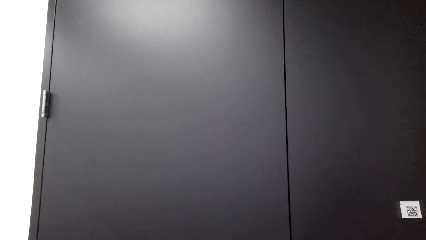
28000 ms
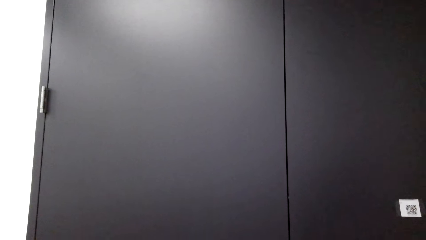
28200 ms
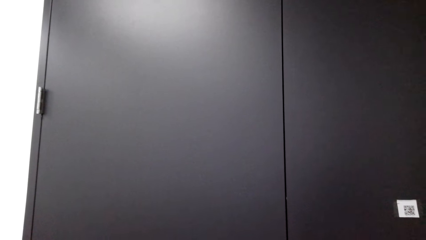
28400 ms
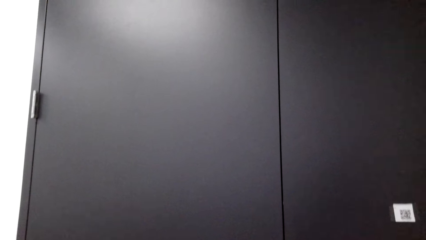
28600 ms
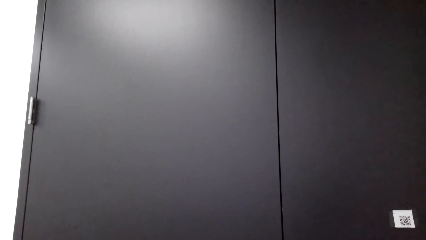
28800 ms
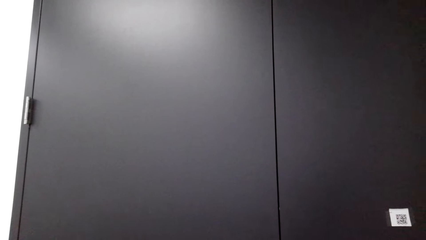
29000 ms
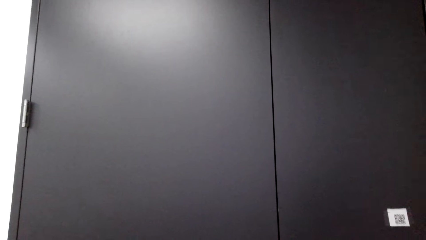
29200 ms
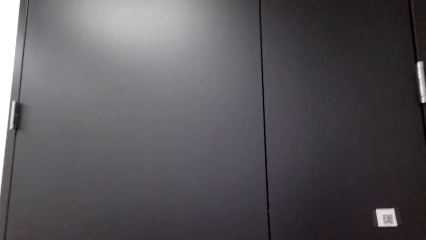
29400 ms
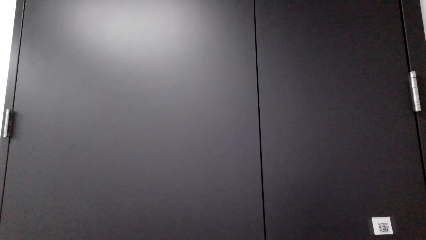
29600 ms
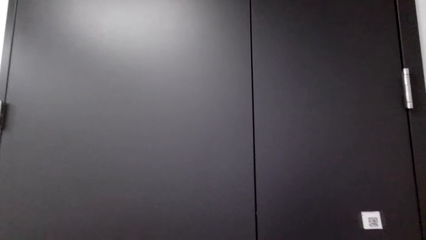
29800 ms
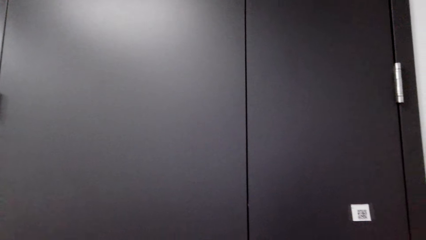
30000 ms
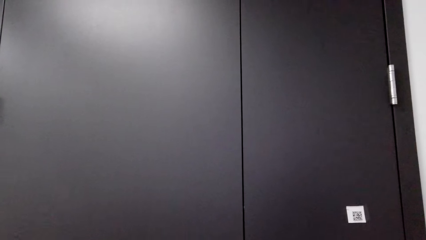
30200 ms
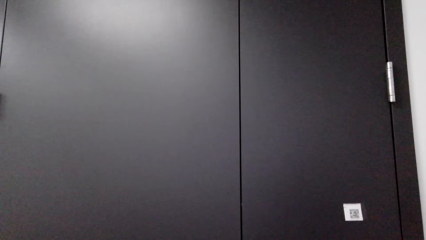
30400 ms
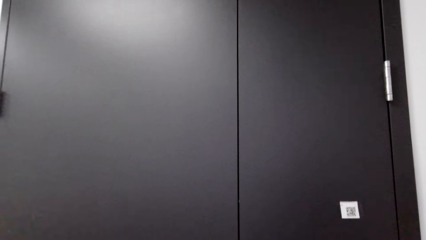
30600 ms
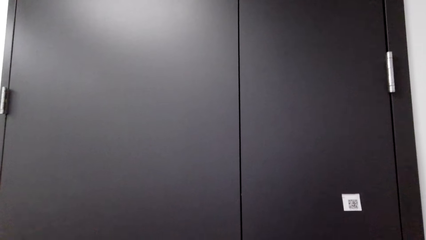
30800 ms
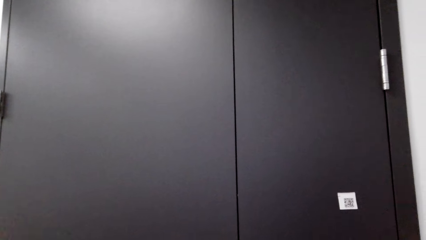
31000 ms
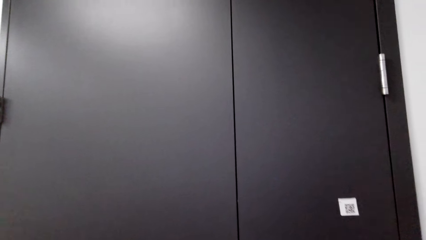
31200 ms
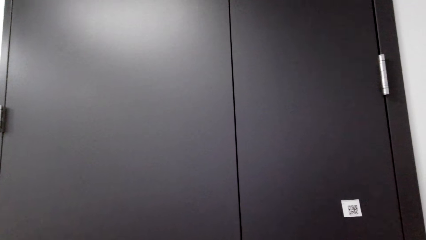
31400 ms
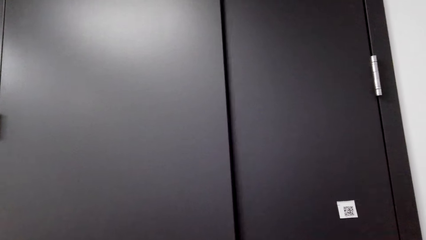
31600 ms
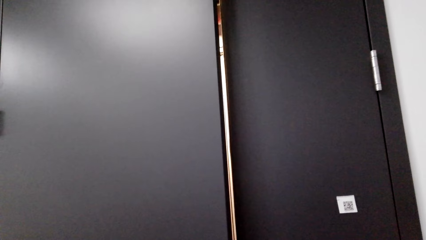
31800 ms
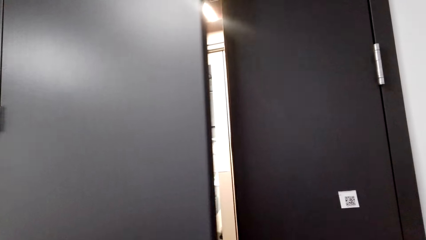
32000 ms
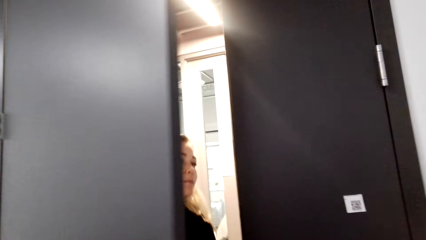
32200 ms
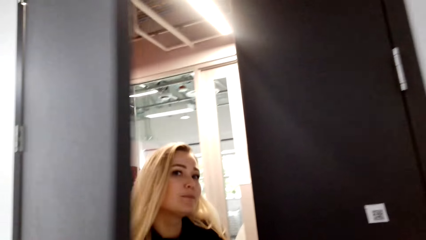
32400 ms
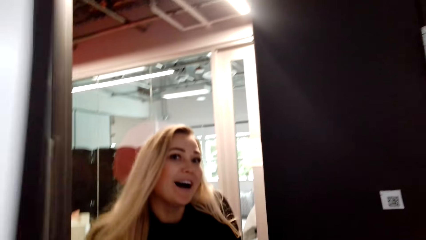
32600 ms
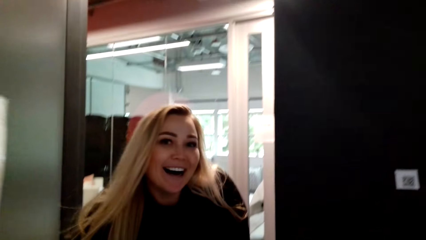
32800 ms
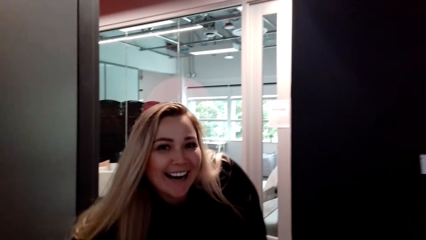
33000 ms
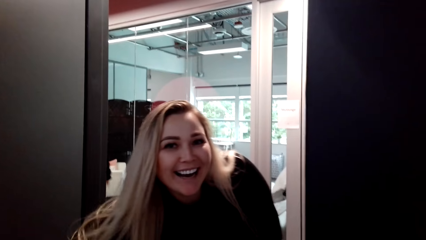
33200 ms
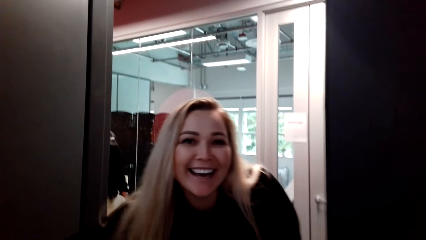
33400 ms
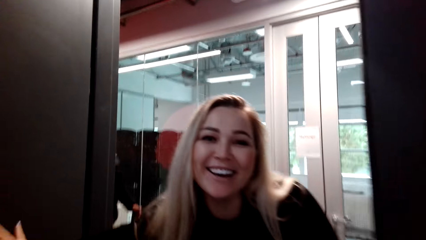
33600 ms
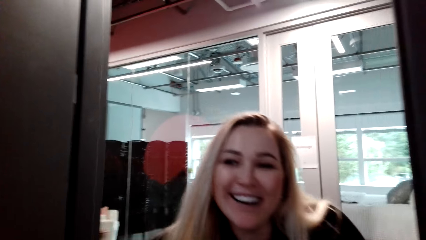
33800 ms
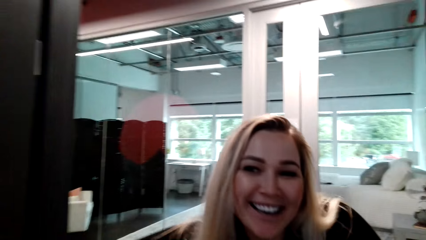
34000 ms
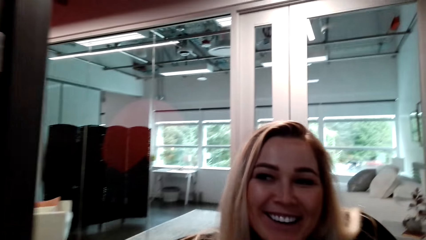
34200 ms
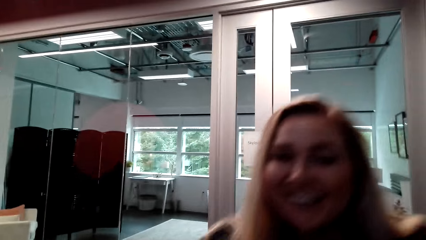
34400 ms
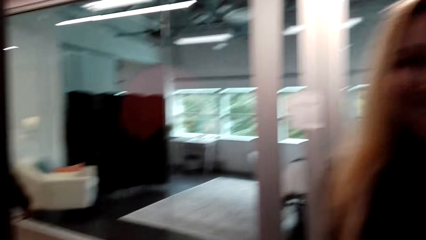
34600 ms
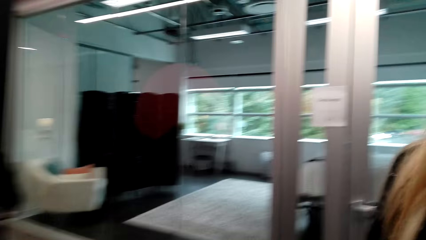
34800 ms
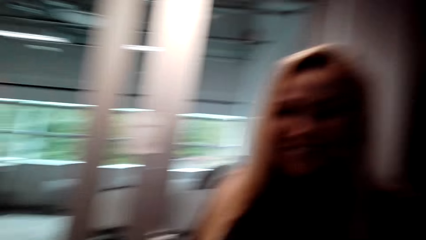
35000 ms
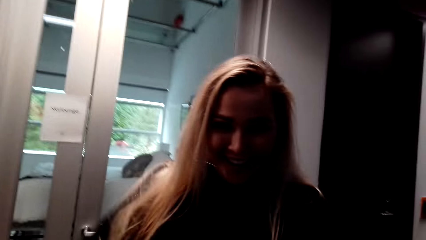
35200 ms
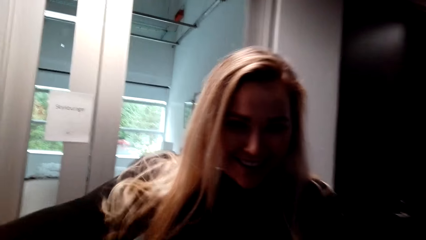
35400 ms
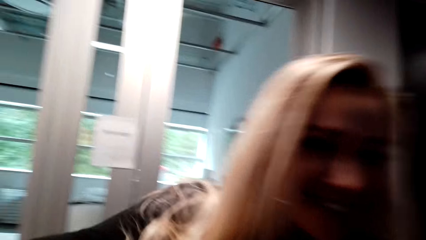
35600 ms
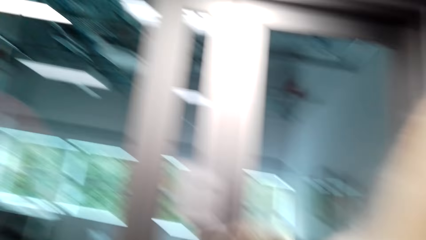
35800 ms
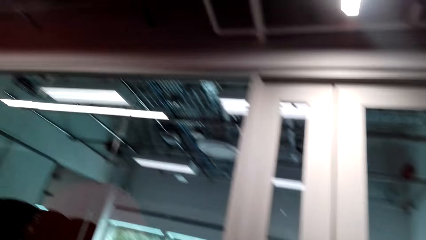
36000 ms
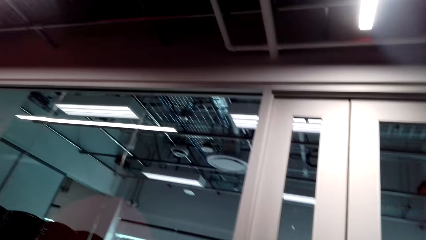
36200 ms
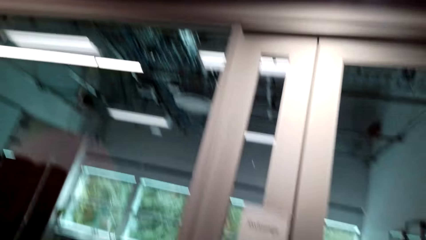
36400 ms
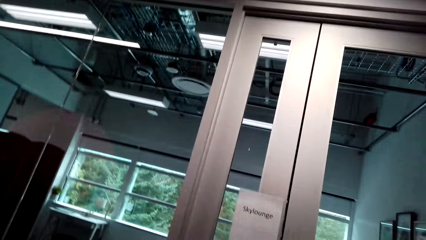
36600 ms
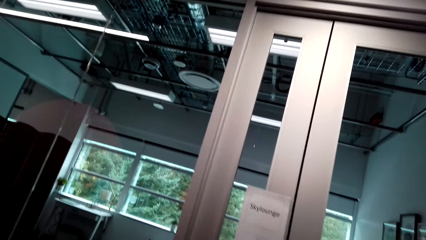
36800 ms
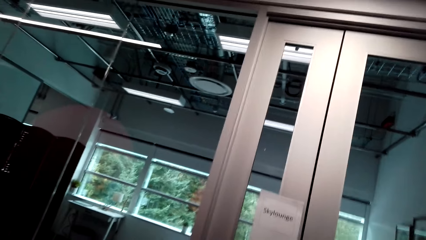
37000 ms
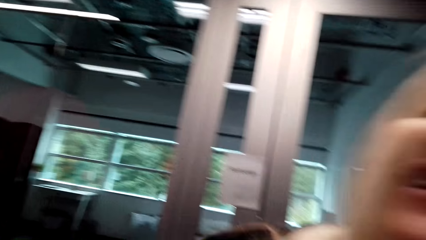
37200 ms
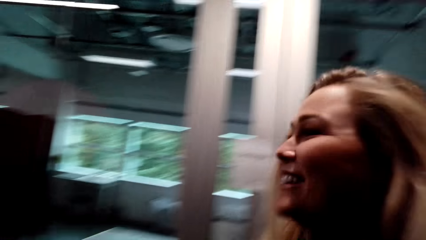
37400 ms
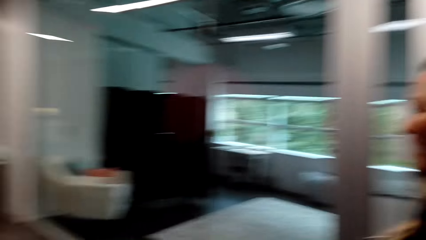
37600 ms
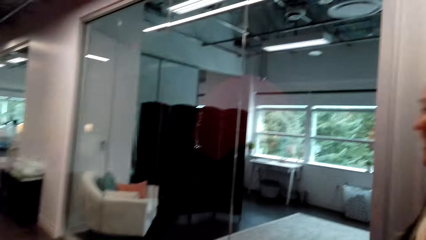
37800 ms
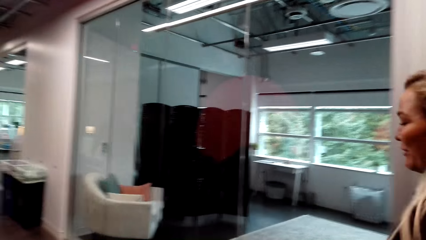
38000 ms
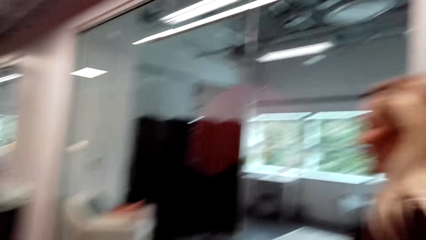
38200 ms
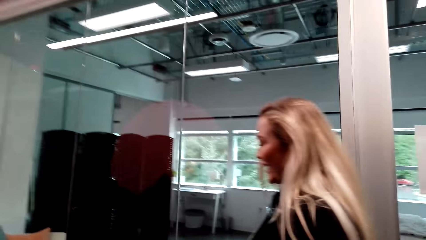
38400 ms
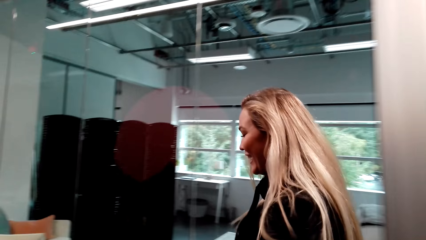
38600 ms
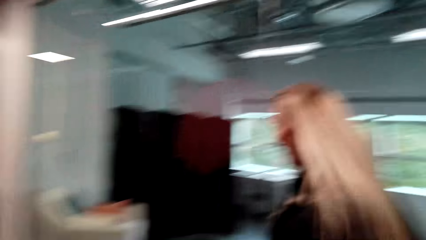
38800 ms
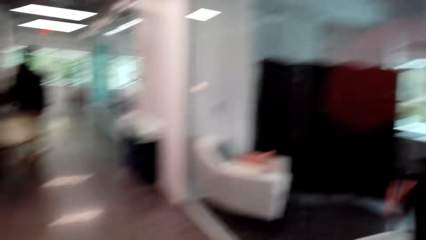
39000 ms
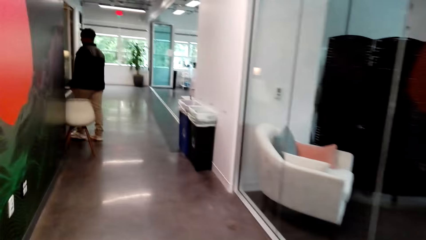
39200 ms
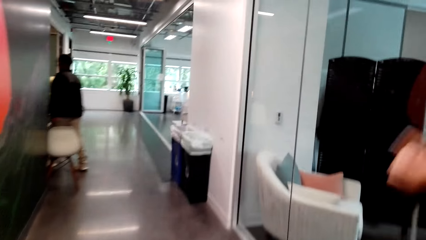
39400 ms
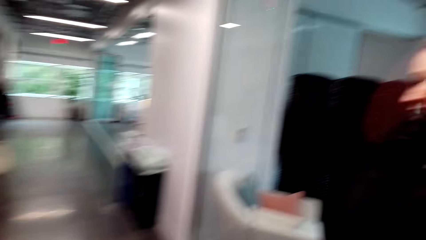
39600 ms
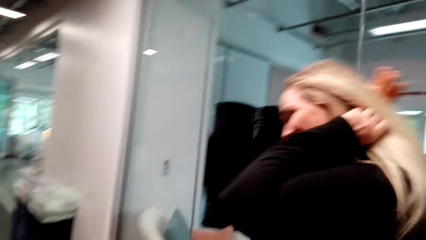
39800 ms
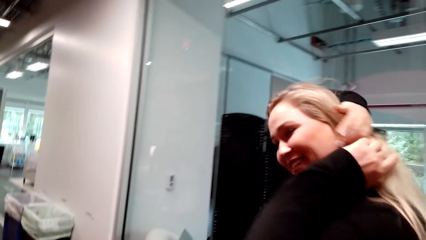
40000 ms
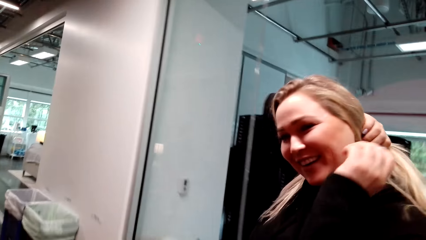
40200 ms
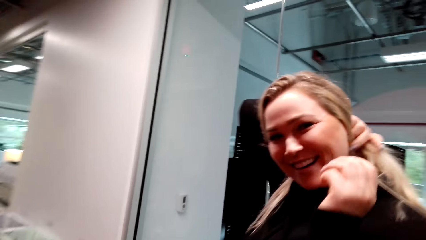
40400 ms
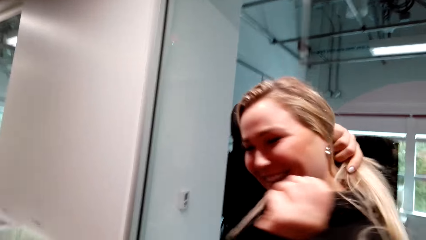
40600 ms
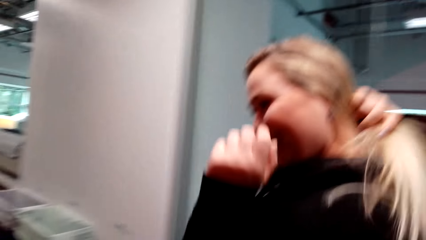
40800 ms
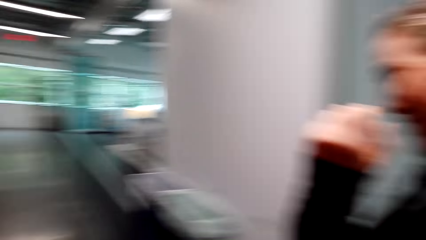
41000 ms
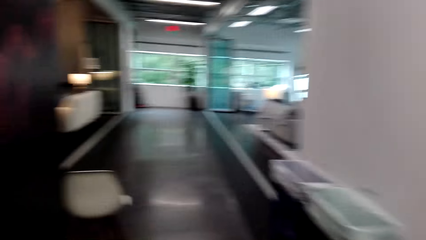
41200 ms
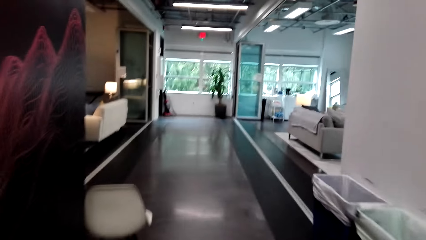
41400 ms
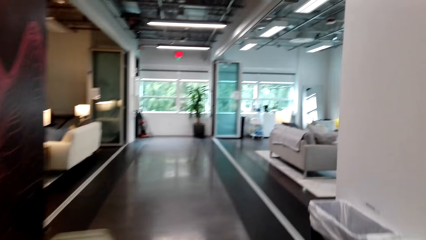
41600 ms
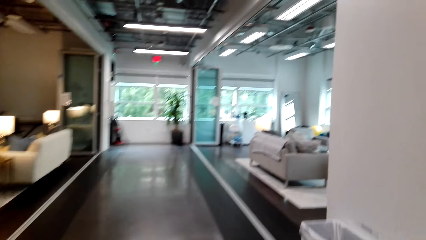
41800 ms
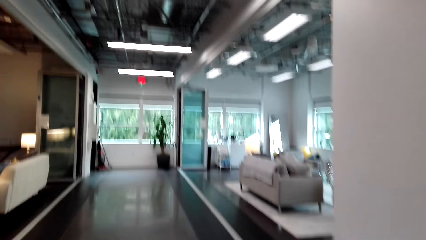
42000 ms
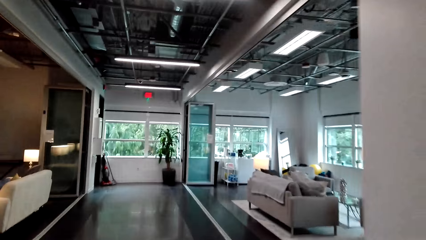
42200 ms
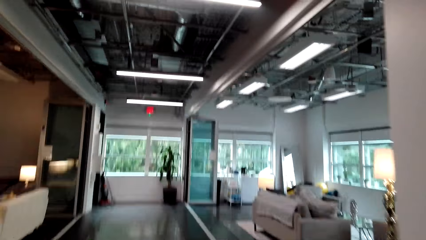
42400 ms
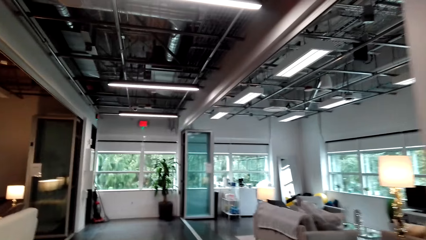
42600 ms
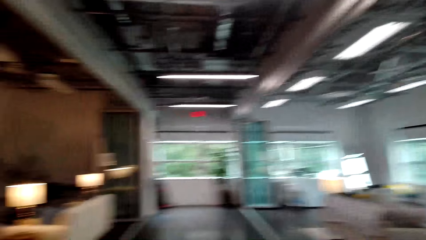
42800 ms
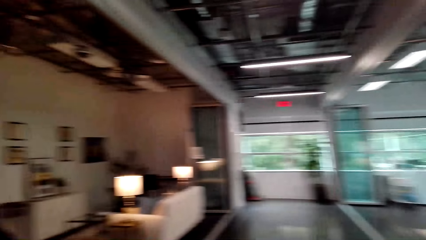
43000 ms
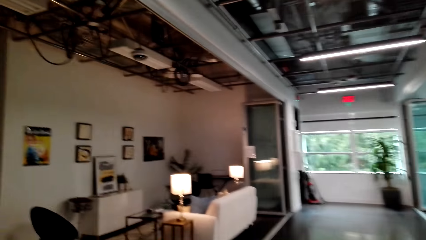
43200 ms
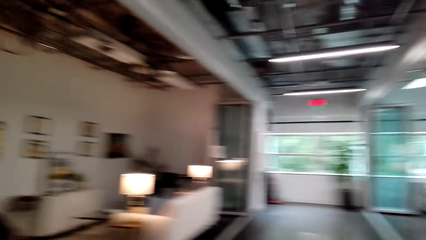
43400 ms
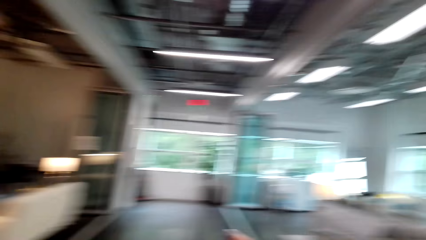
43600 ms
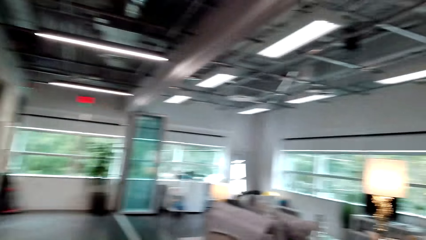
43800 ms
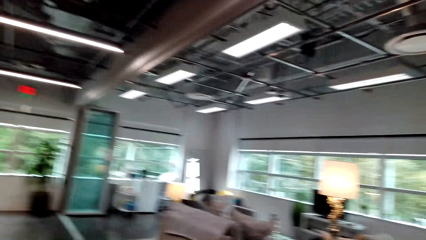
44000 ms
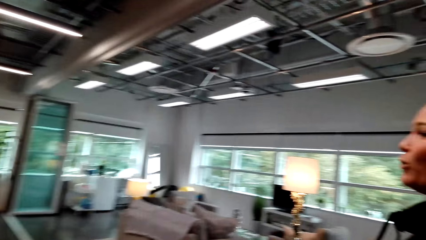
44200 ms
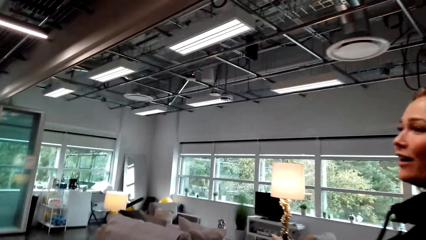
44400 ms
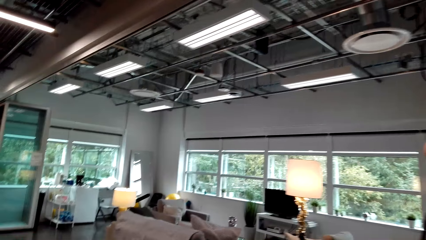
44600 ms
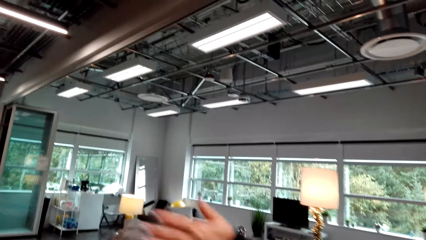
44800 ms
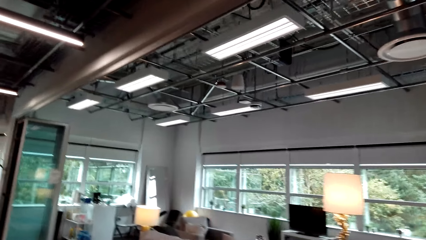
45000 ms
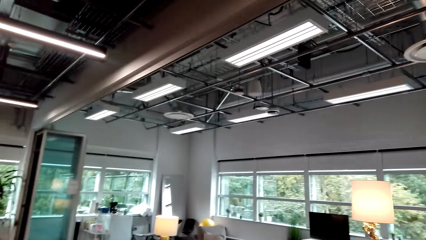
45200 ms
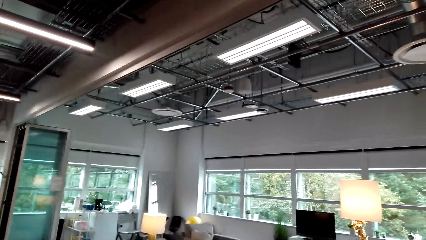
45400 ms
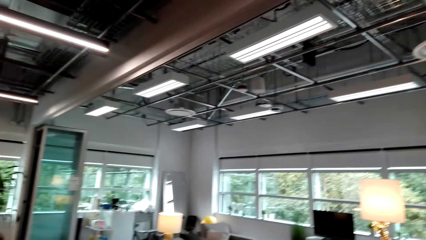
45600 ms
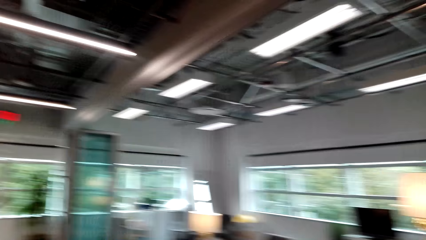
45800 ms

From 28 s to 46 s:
A woman opens the door. The camera wearer talks to the woman. They hug the woman. They walk in the house with the woman. The woman touches her hair. The camera wearer walks in the room. They look around the house.
